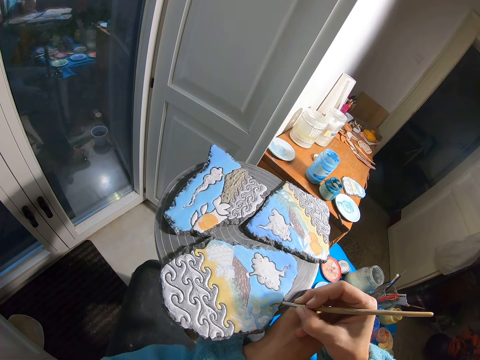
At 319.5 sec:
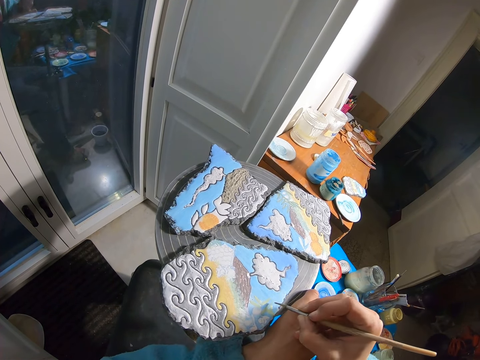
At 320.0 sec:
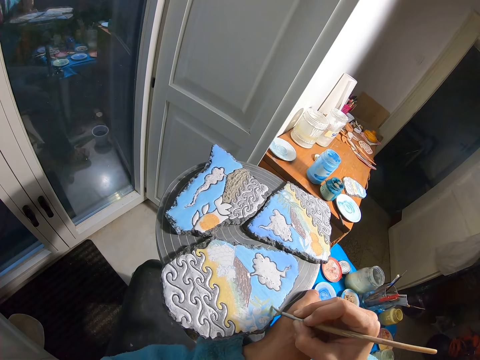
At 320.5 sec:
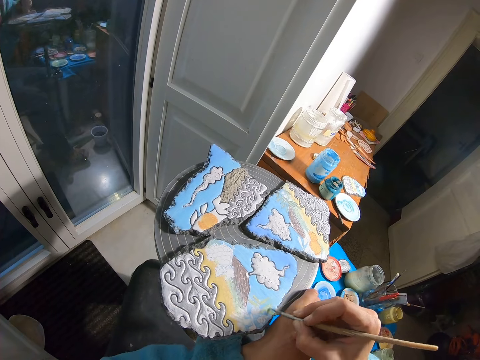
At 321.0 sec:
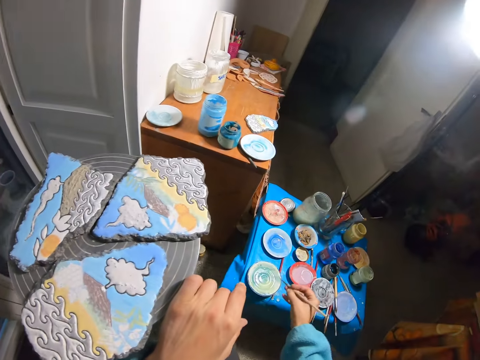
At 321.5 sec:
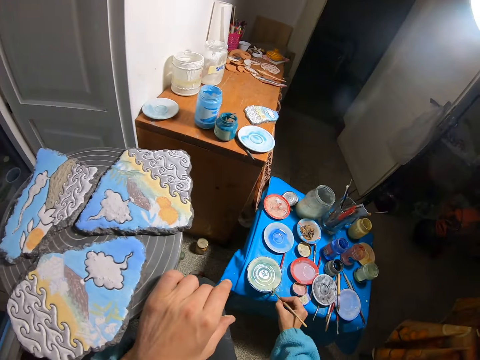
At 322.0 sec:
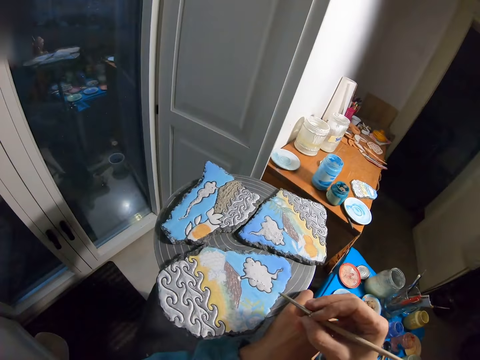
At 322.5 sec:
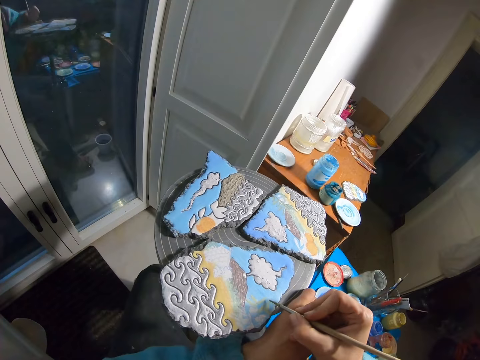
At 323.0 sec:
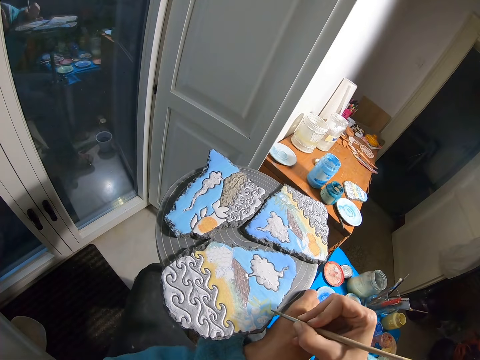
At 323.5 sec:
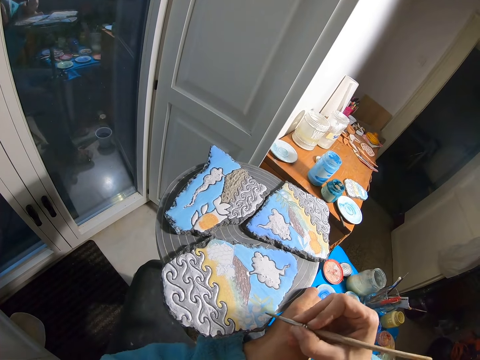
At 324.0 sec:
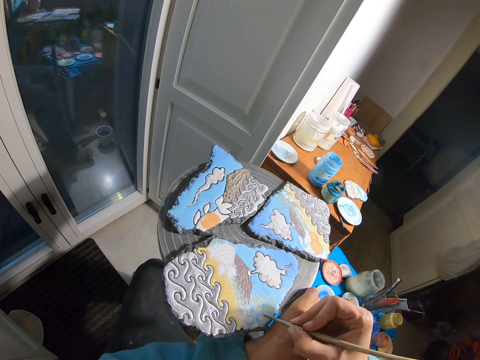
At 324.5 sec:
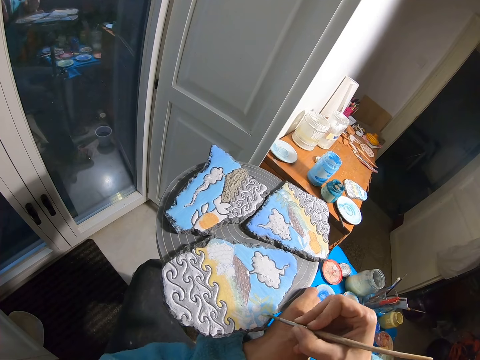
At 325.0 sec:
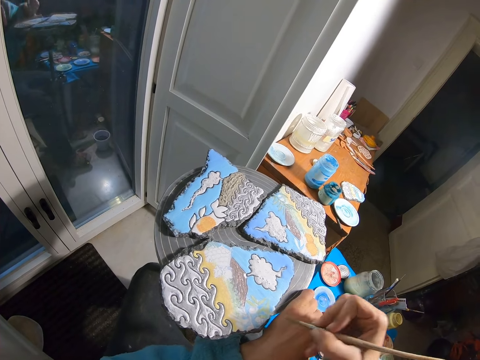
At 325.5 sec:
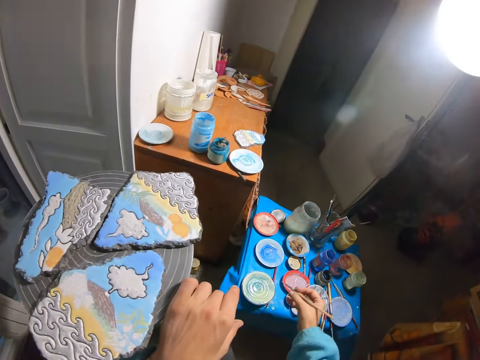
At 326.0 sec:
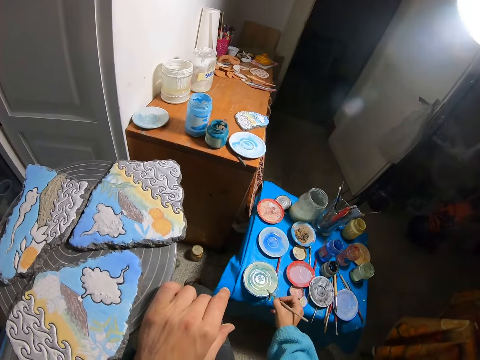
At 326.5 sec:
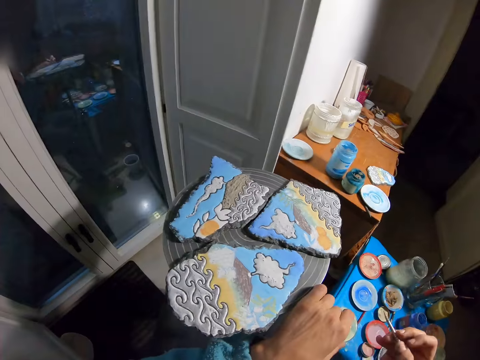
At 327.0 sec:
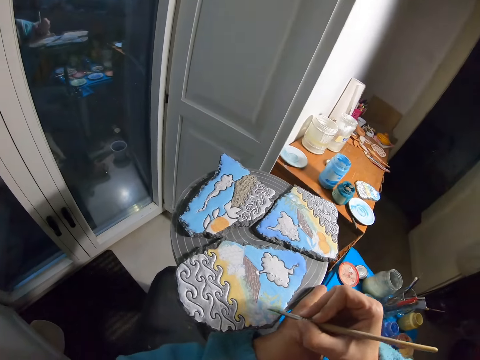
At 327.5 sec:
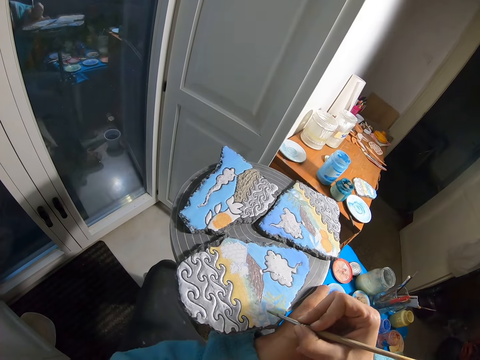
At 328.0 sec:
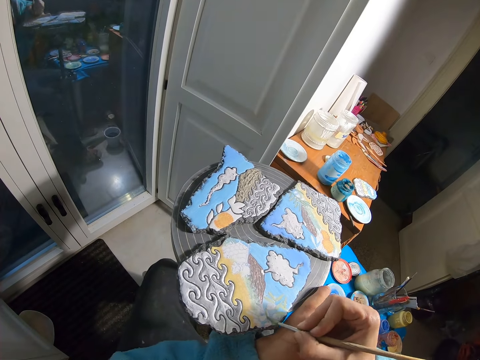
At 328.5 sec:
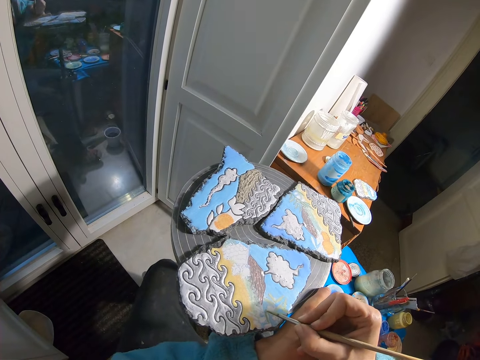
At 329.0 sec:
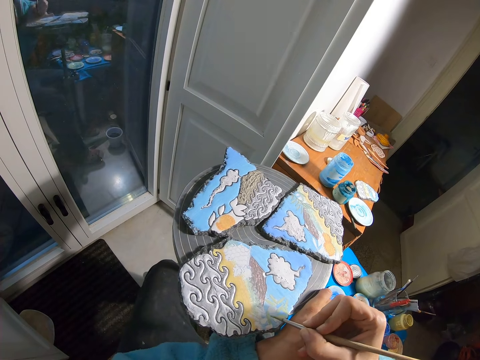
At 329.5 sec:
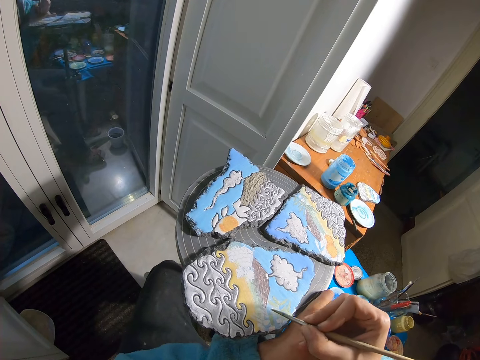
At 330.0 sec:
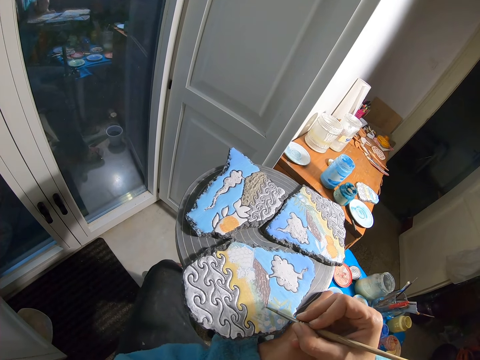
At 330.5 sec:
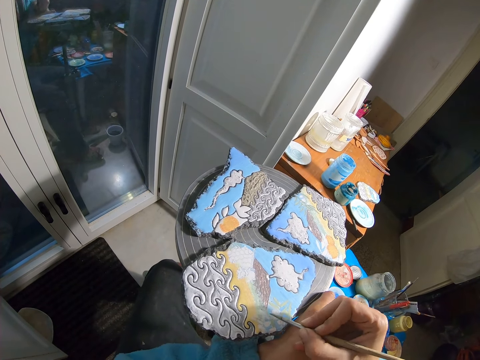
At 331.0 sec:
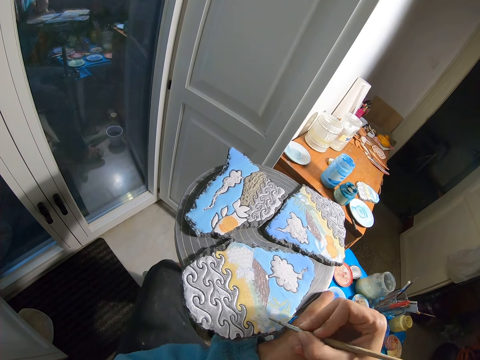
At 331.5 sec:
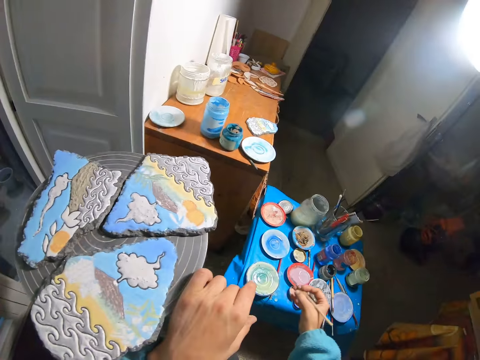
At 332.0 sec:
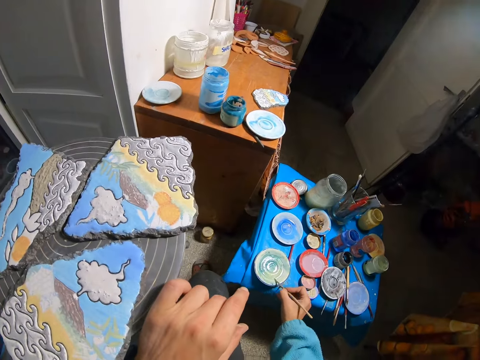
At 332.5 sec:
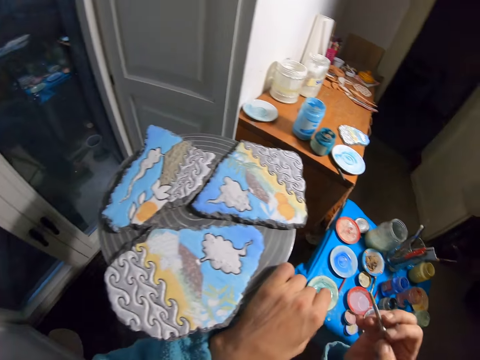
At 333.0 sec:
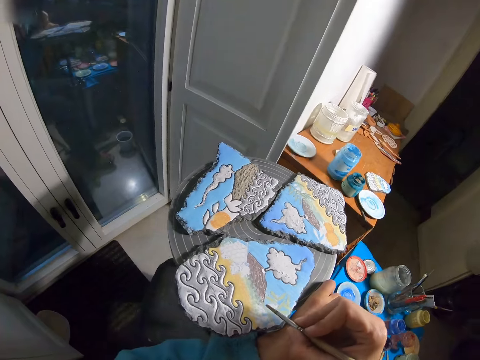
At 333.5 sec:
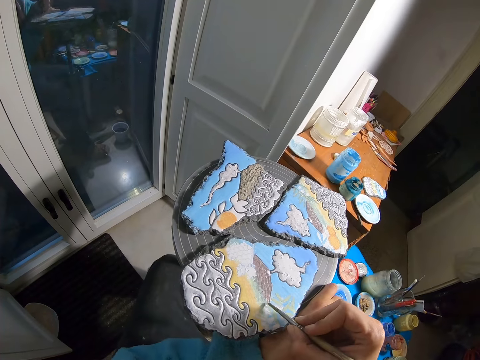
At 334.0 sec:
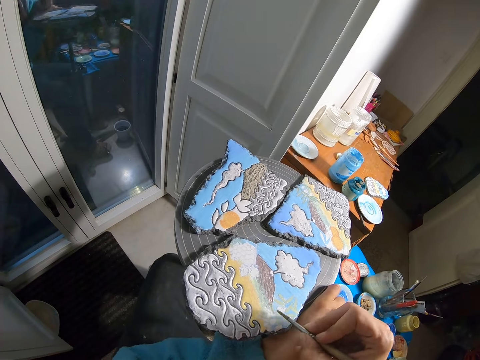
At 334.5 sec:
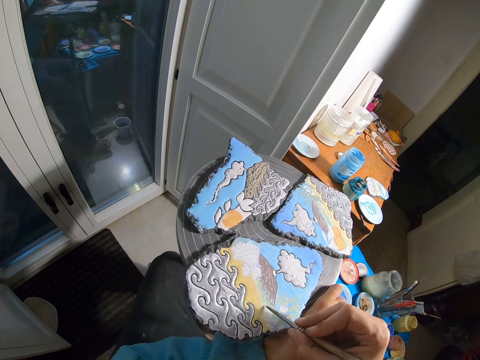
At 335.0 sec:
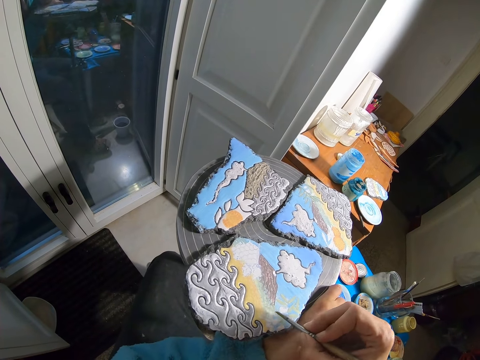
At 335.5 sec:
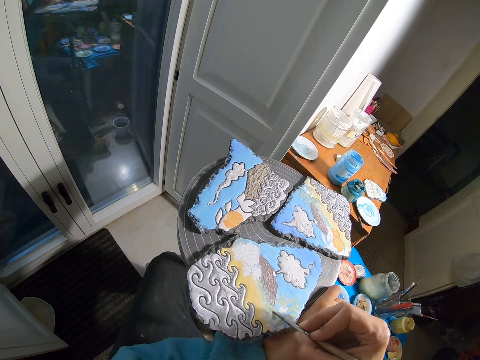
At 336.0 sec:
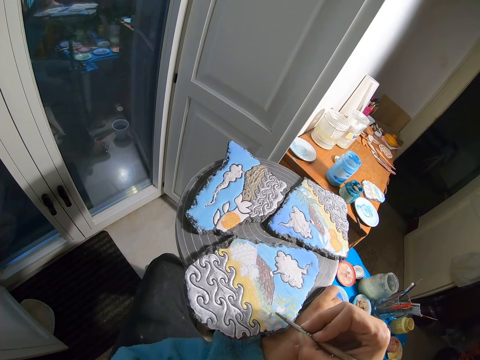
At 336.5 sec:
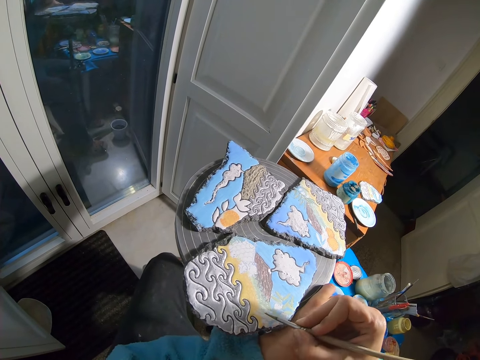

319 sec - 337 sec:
The camera wearer takes paint from the plate on the blue table with the brush in her right hand. She paints the rock on the spin table with the brush in her right hand. She takes paint from the plate on the blue table with the brush in her right hand. She paints the rock on the spin table with the brush in her right hand. She takes paint from the plate on the blue table with the brush in her right hand. She paints the rock on the spin table with the brush in her right hand.

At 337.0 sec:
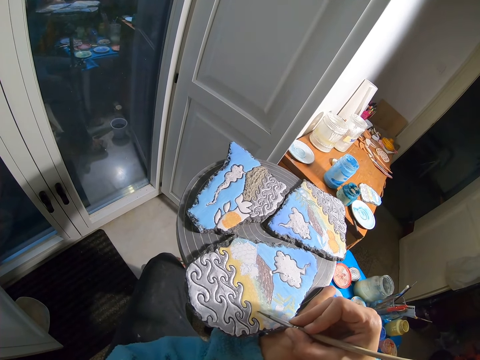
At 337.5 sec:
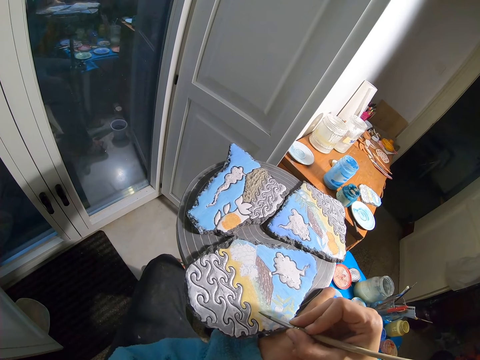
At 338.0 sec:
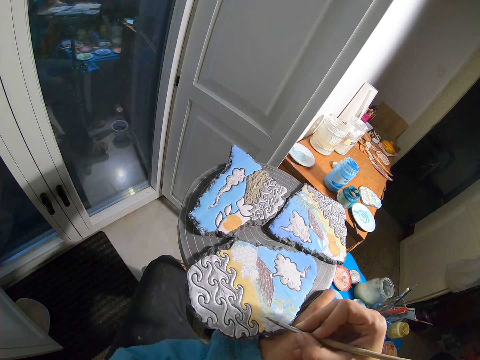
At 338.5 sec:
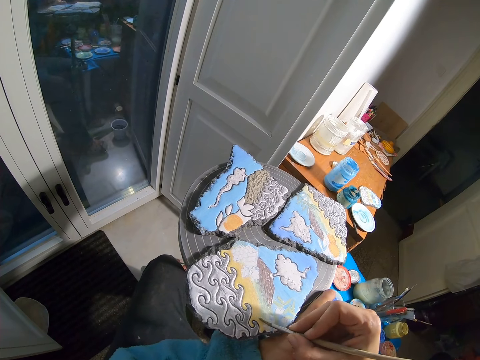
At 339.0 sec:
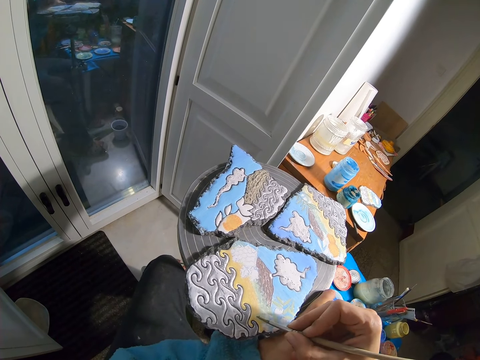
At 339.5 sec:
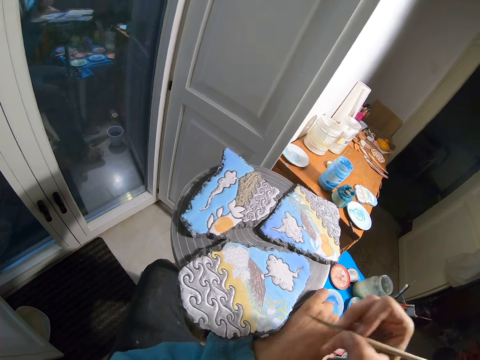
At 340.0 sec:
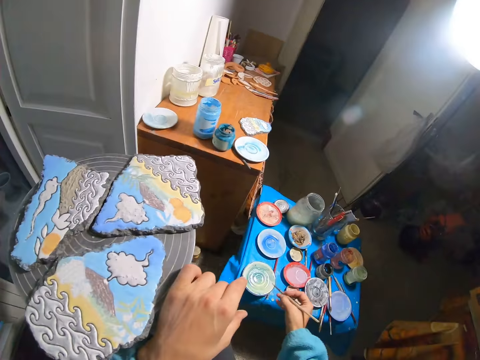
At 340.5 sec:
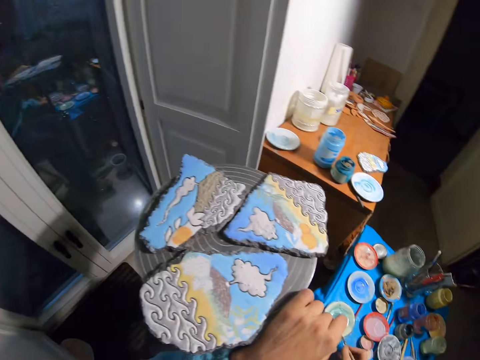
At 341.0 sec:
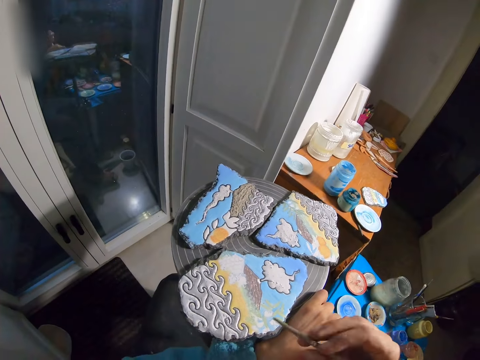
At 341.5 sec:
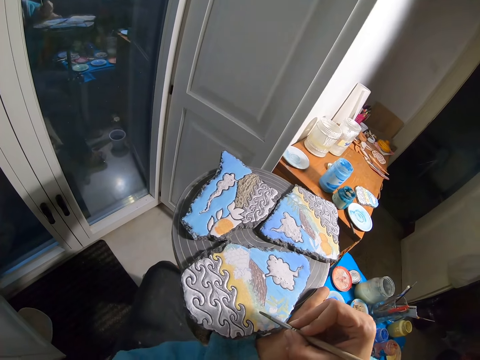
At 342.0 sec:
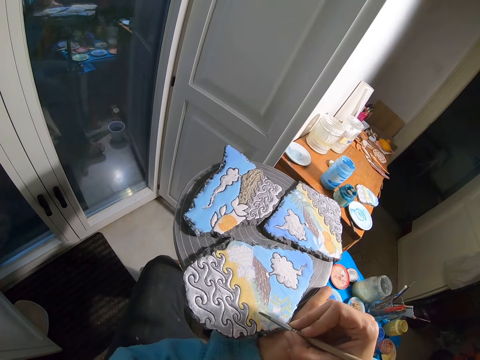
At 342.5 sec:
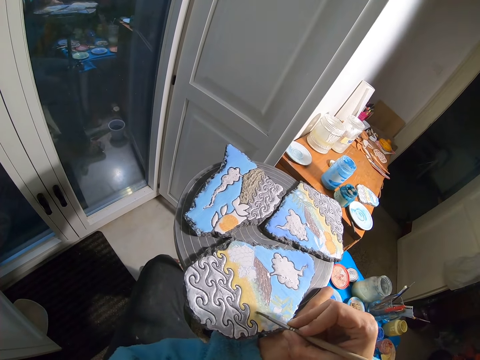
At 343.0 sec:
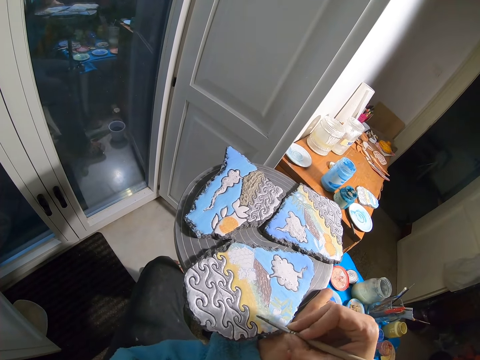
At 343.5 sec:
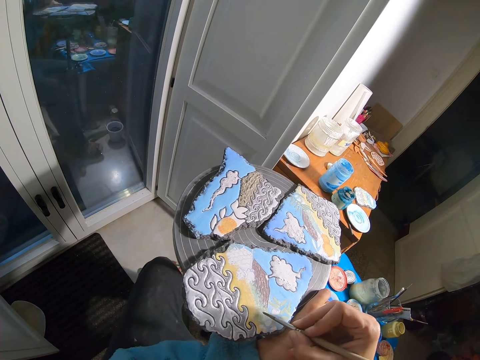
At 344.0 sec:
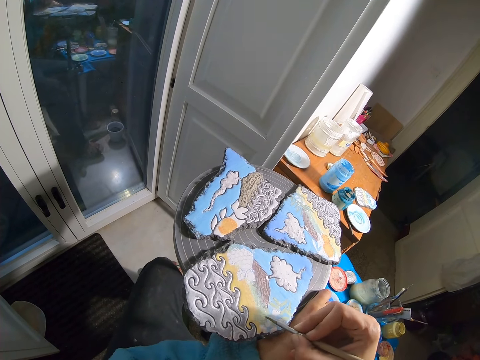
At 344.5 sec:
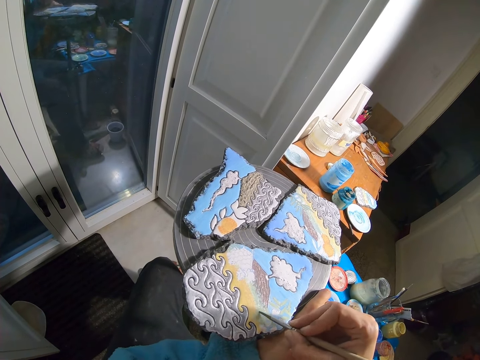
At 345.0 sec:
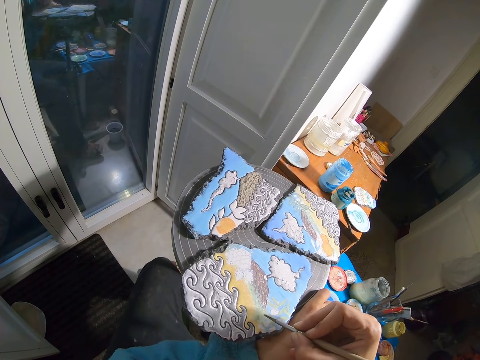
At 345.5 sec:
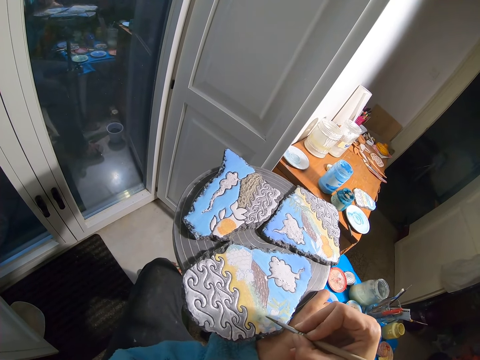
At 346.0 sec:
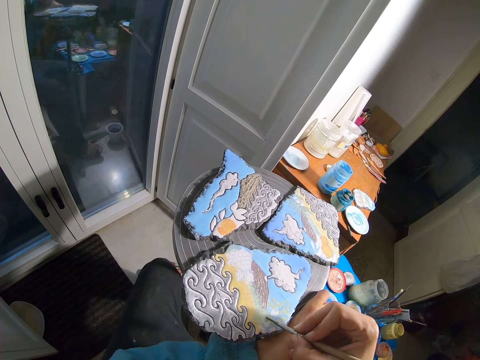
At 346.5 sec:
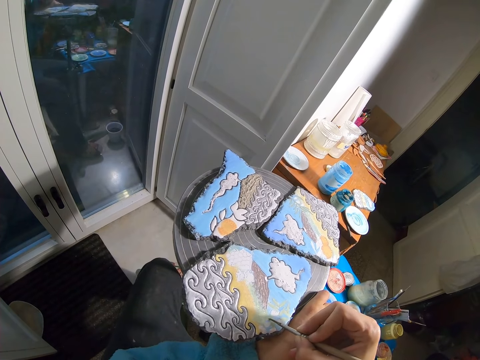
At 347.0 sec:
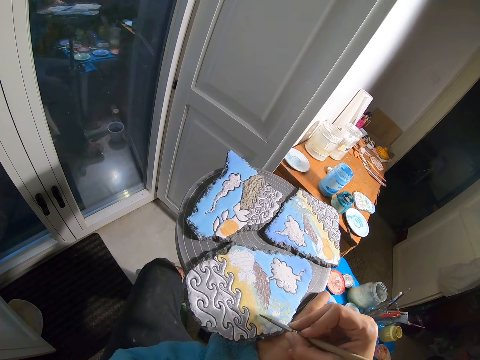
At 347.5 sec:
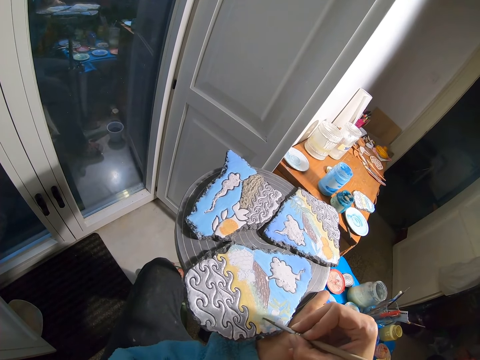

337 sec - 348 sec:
The camera wearer takes paint from the plate on the blue table with the brush in her right hand. She paints the rock on the spin table with the brush in her right hand.
